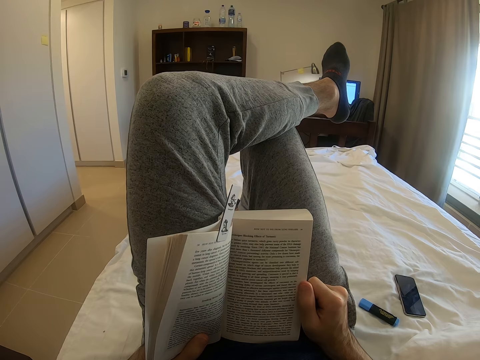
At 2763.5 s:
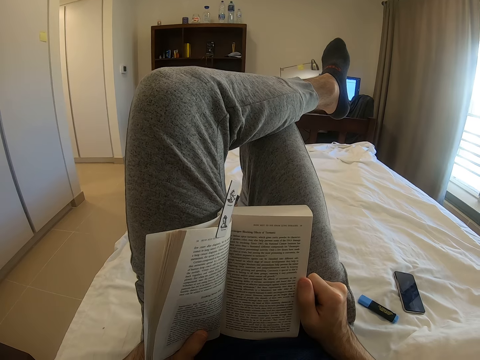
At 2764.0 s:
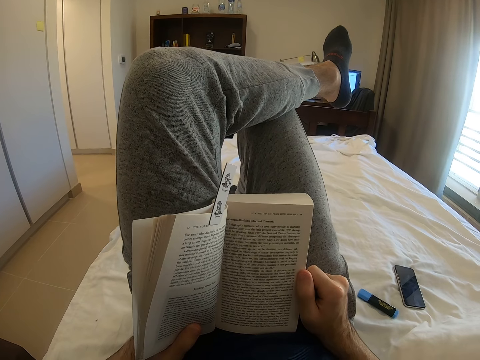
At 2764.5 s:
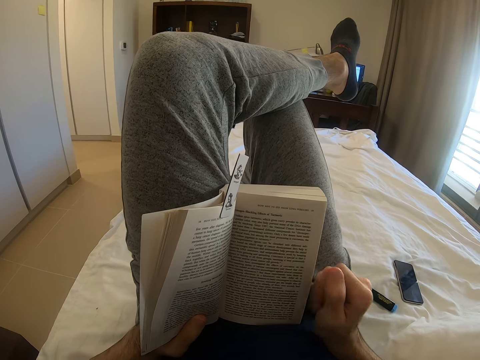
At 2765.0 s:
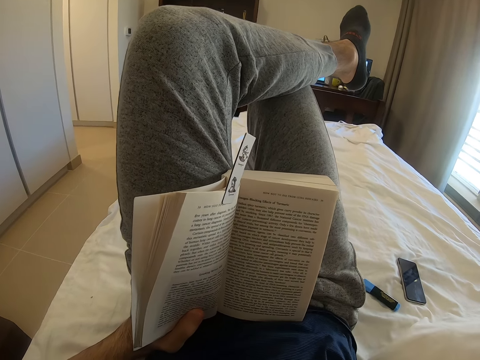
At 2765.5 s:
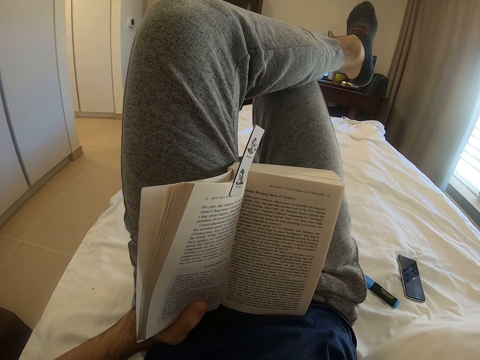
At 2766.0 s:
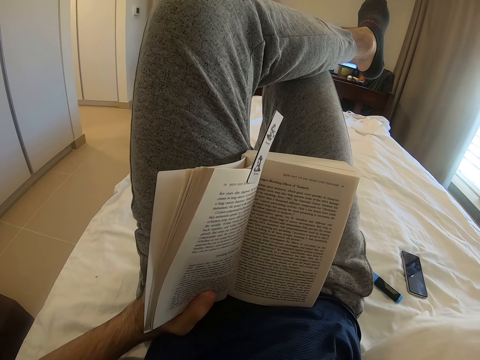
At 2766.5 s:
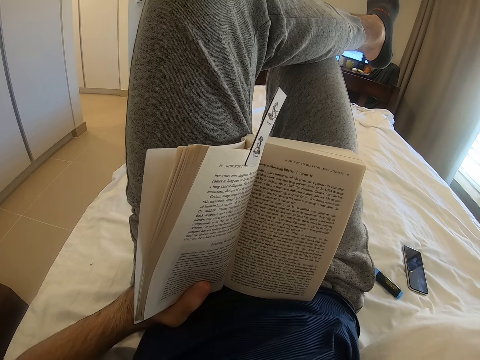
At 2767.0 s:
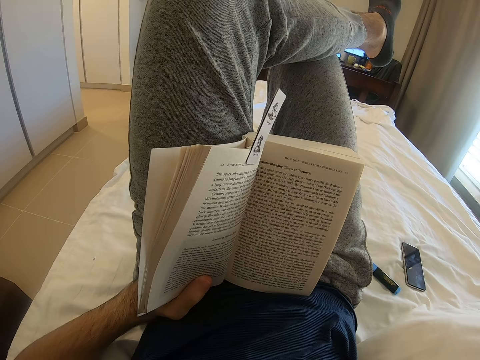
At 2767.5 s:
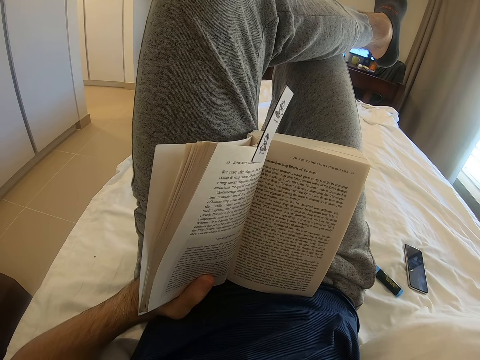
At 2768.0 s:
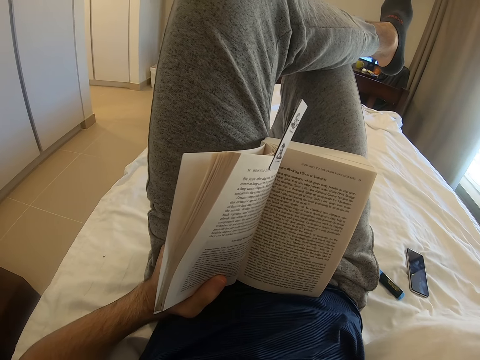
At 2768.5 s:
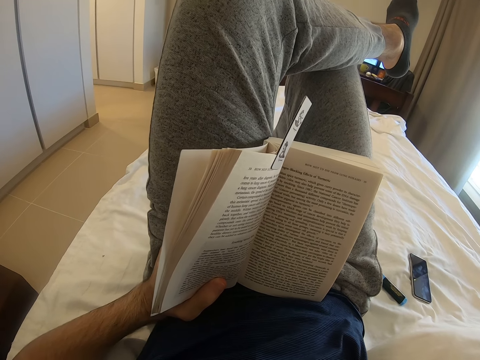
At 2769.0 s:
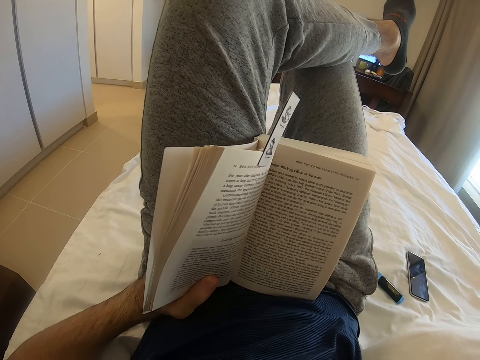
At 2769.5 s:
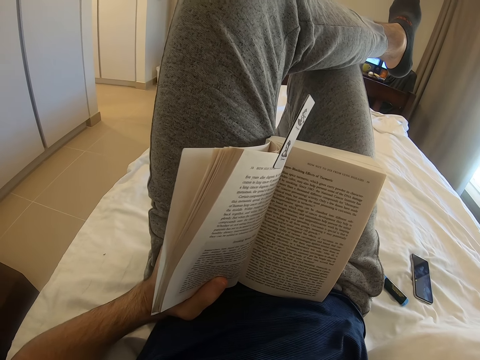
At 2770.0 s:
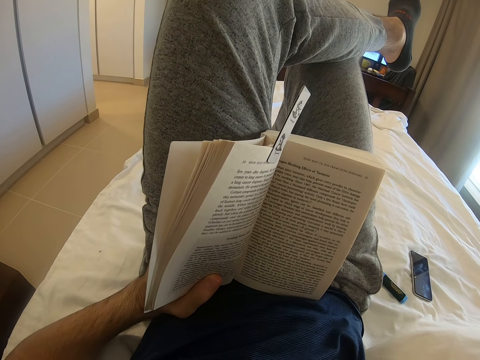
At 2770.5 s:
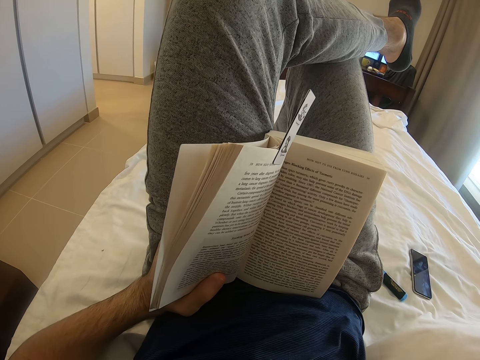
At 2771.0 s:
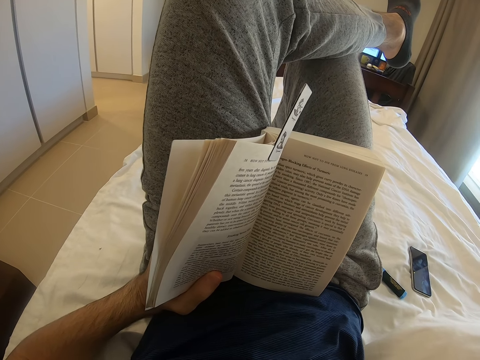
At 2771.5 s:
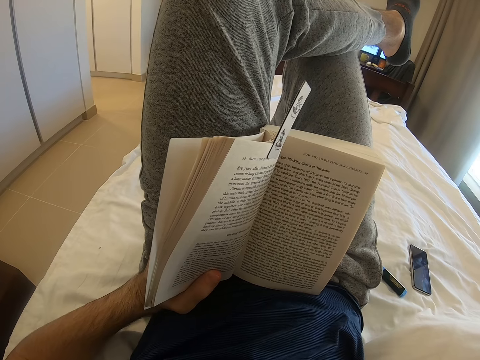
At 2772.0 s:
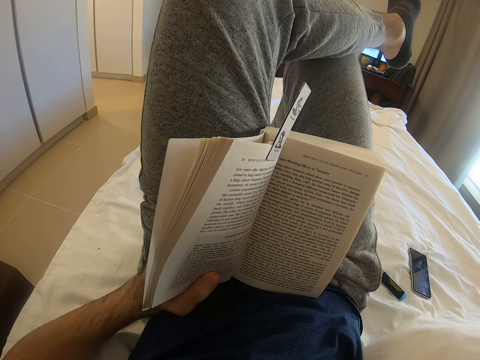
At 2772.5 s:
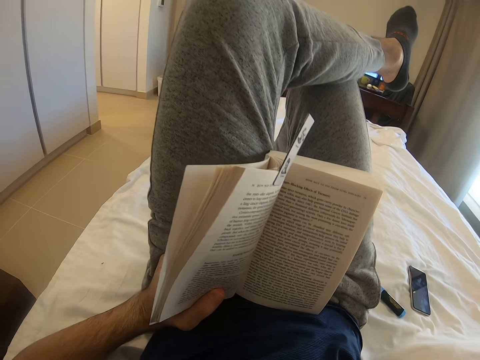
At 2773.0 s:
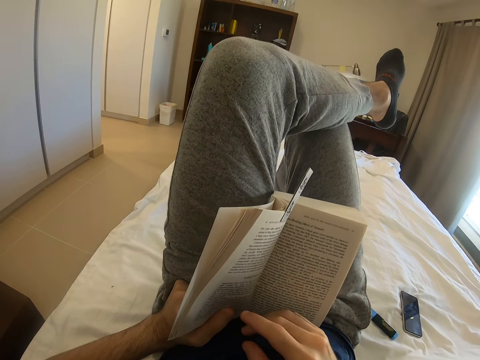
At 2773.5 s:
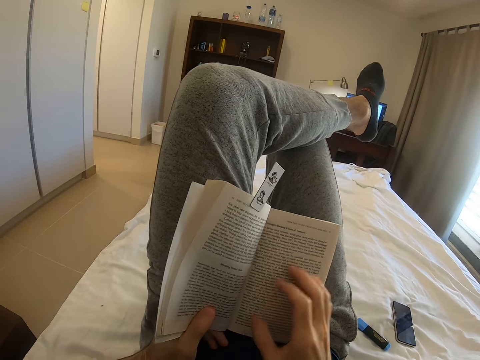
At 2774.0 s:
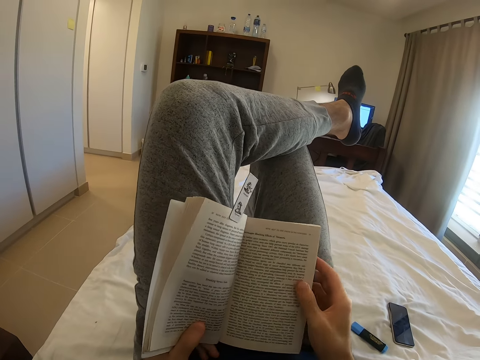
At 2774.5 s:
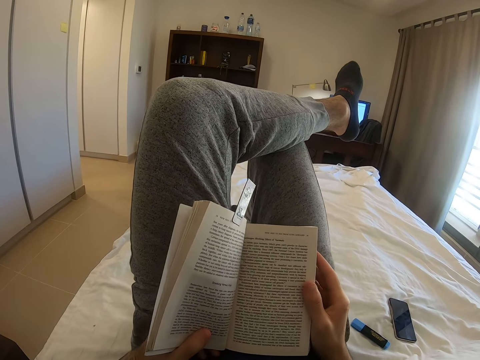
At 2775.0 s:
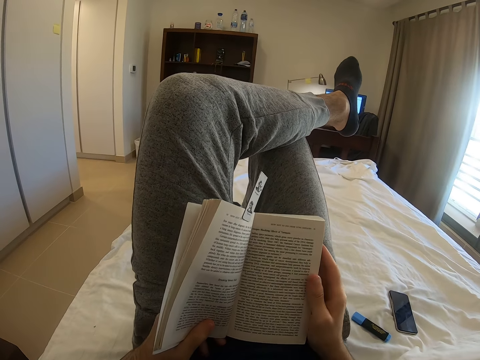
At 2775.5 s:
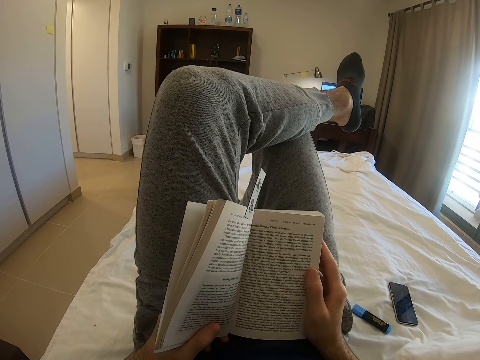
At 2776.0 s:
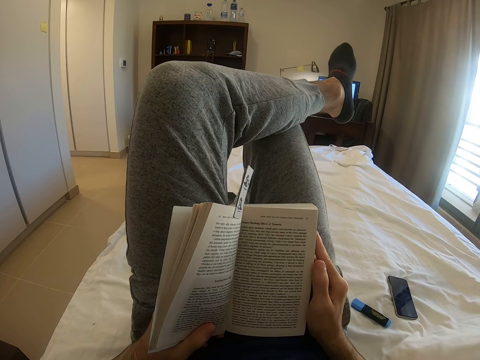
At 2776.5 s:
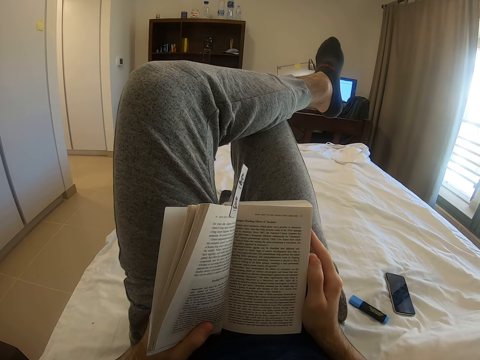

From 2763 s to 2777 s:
The camera wearer removes his hand from the book. He holds the book with his right hand.

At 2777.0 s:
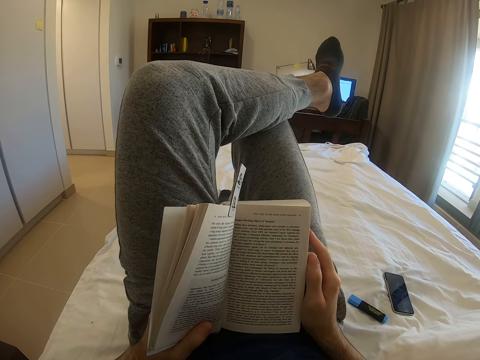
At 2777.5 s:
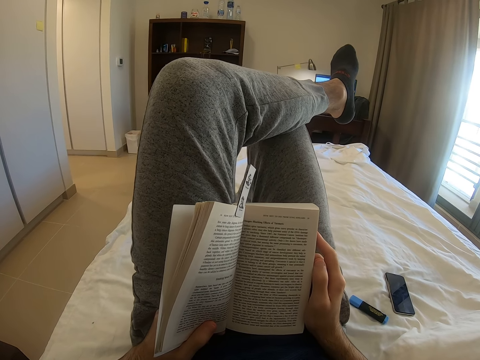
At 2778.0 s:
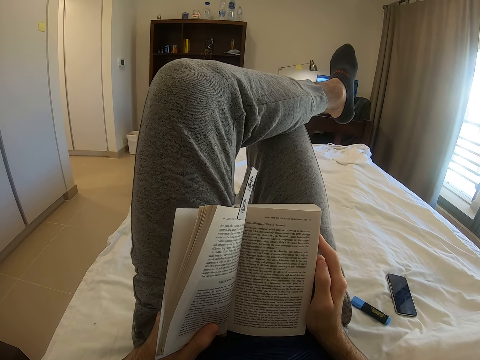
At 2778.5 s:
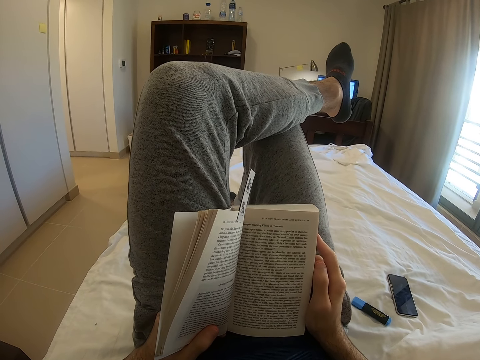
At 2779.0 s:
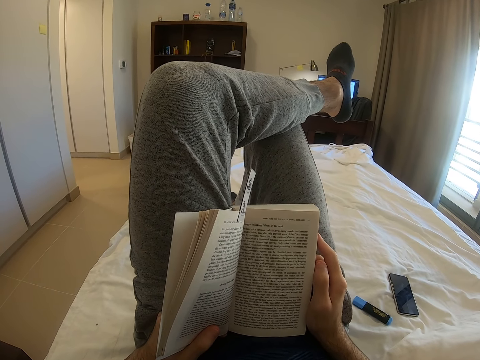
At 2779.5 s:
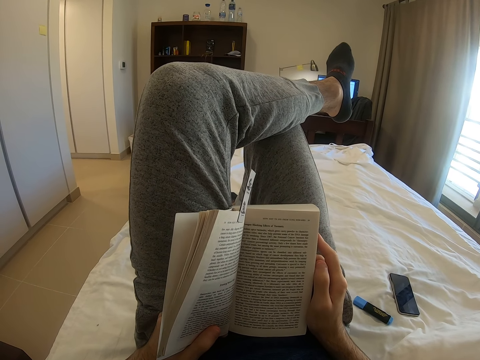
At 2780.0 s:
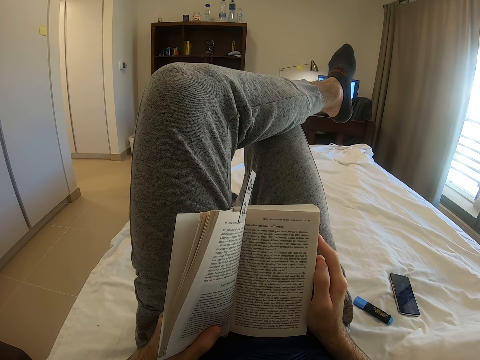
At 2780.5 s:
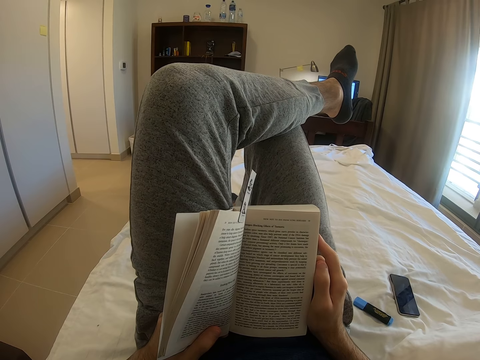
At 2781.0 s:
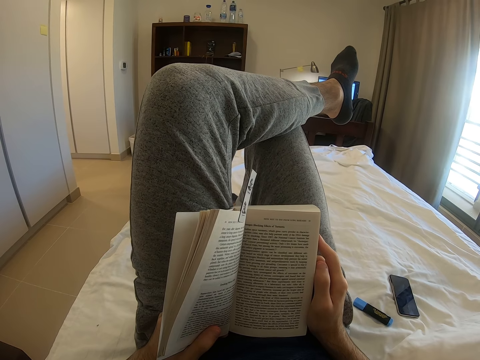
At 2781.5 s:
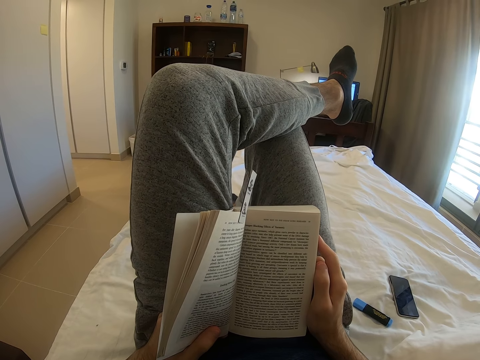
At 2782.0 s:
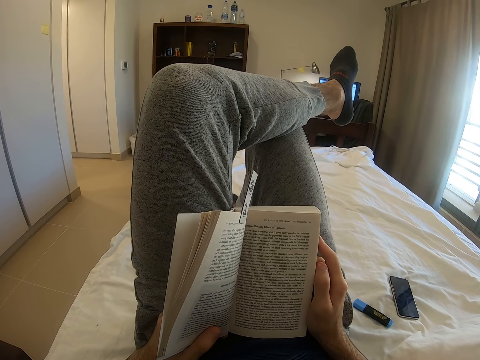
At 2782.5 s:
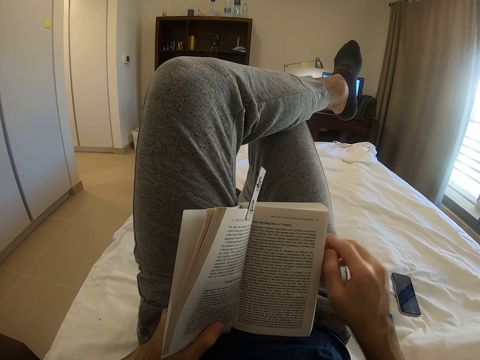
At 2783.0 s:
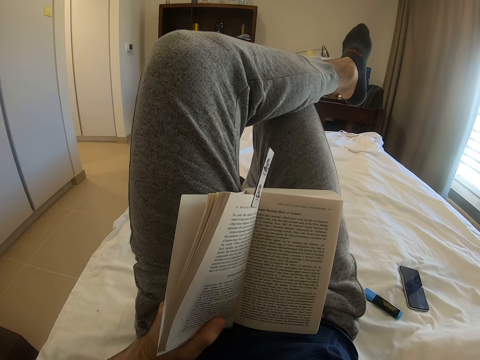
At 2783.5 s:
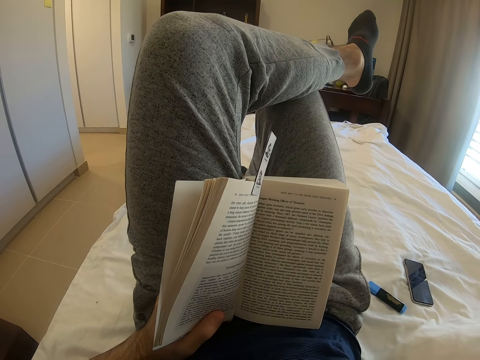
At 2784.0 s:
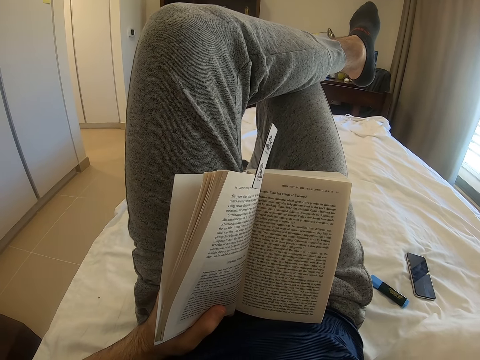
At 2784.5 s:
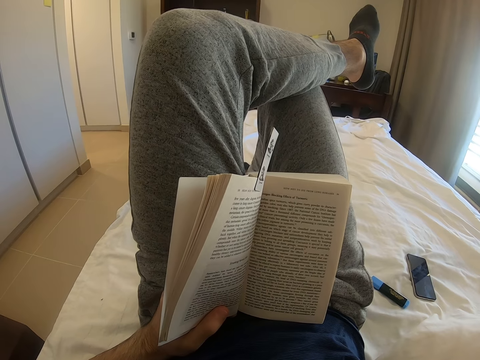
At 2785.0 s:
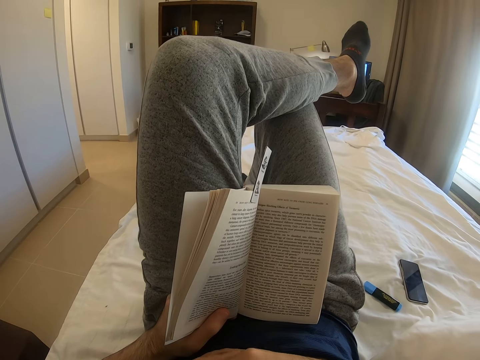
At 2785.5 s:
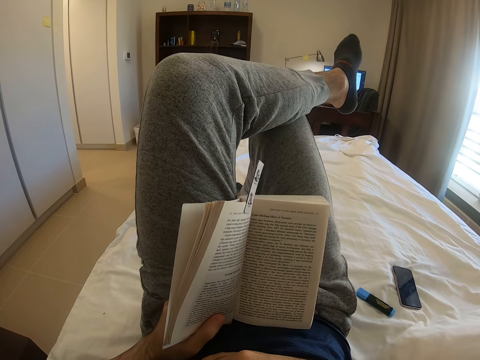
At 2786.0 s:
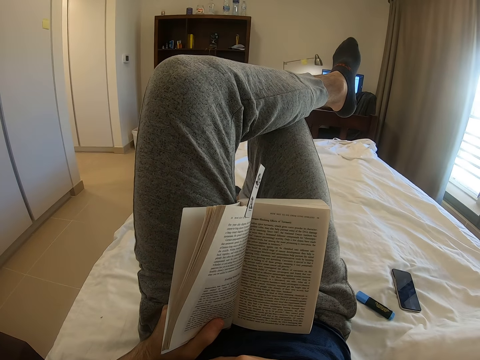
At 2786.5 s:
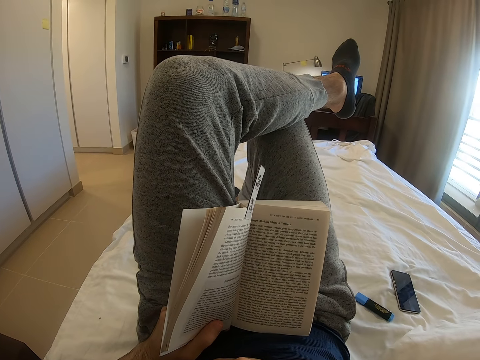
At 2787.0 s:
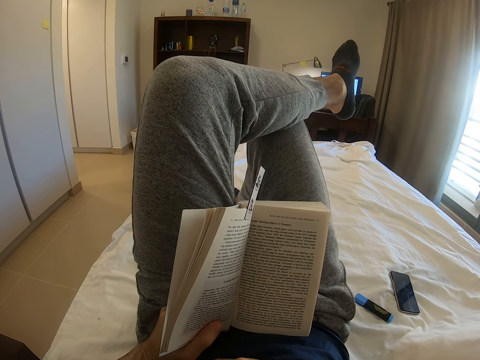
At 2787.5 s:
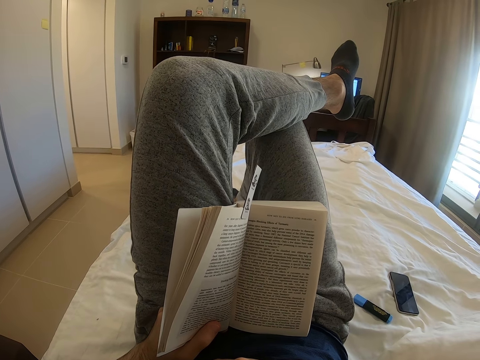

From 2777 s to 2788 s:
The camera wearer reads a book. He removes his hand from the book.
